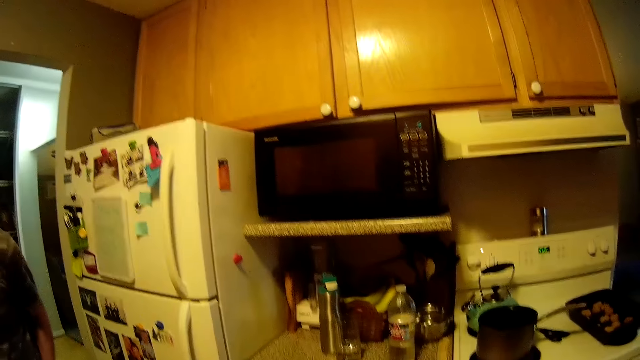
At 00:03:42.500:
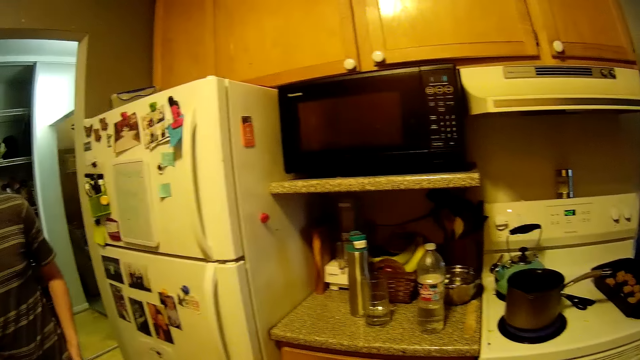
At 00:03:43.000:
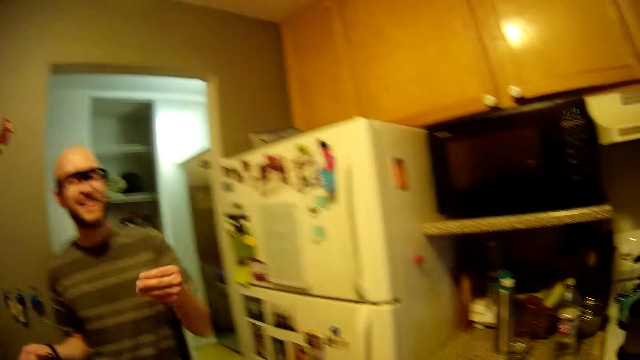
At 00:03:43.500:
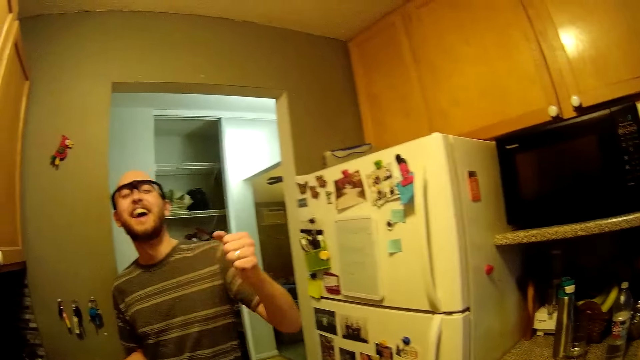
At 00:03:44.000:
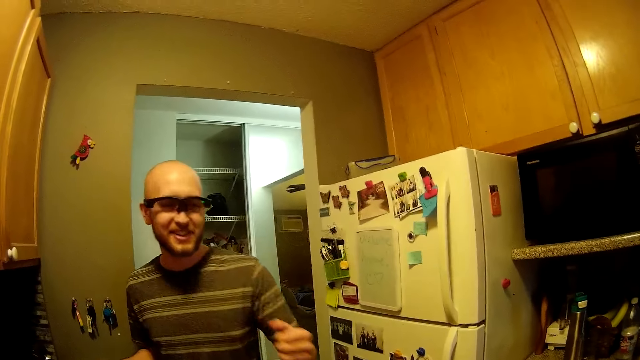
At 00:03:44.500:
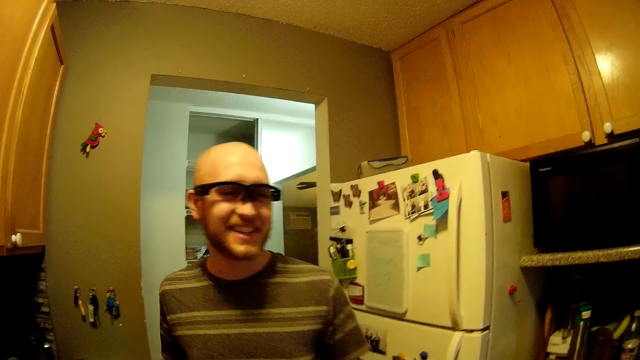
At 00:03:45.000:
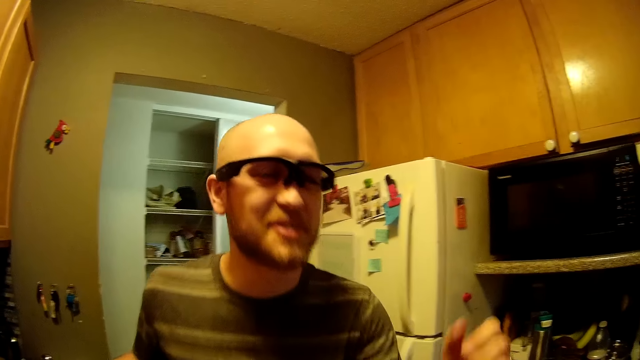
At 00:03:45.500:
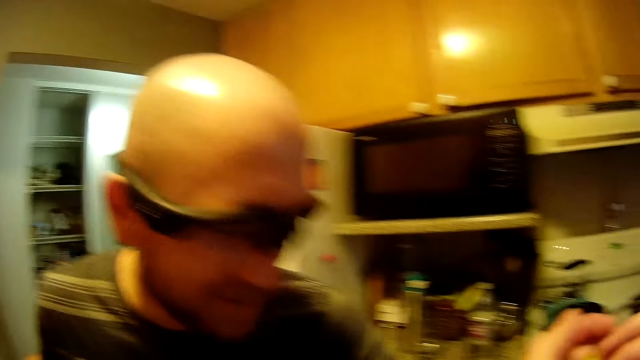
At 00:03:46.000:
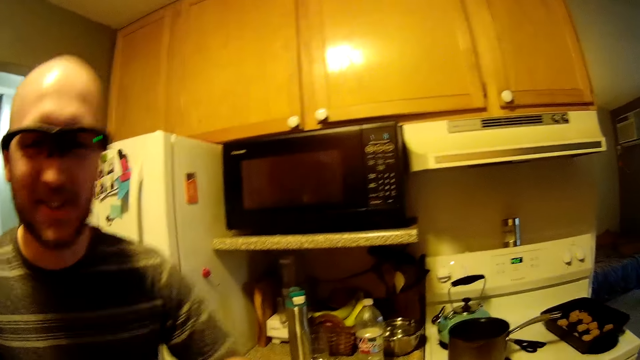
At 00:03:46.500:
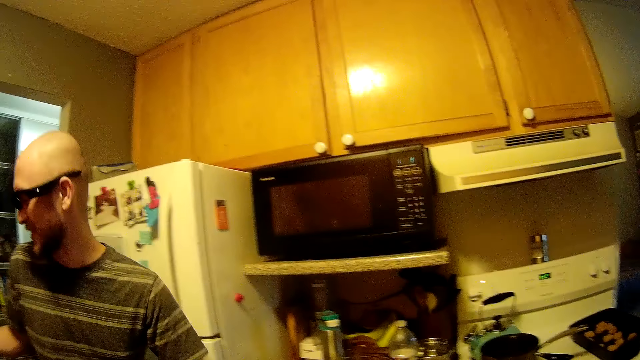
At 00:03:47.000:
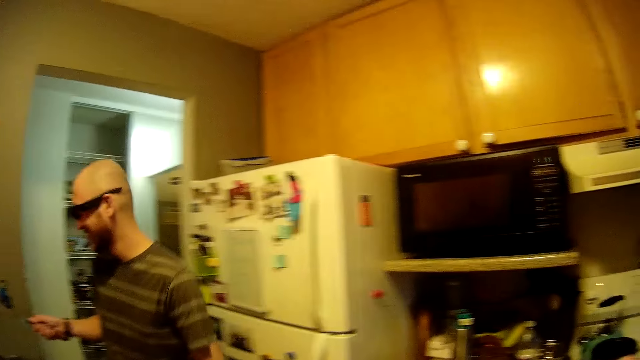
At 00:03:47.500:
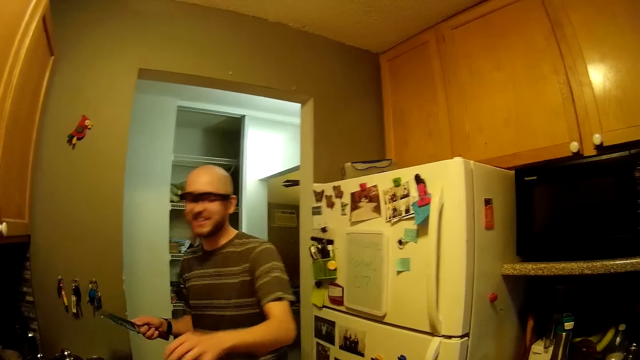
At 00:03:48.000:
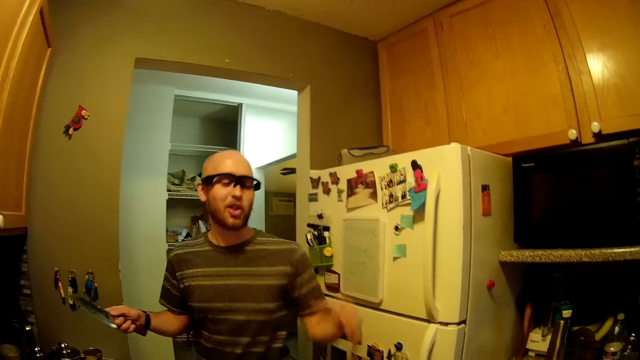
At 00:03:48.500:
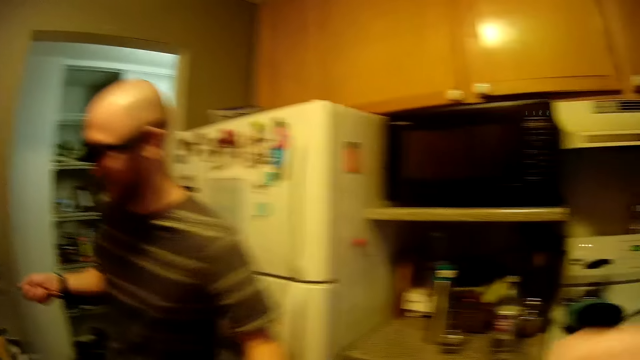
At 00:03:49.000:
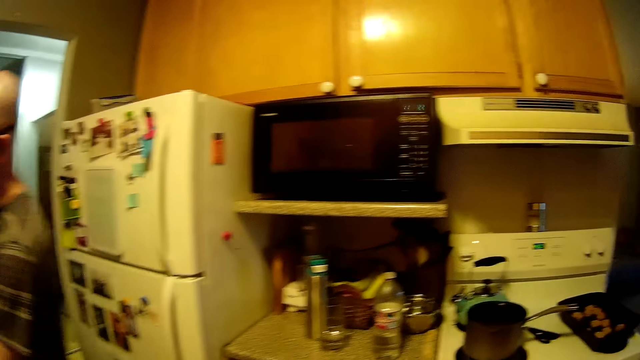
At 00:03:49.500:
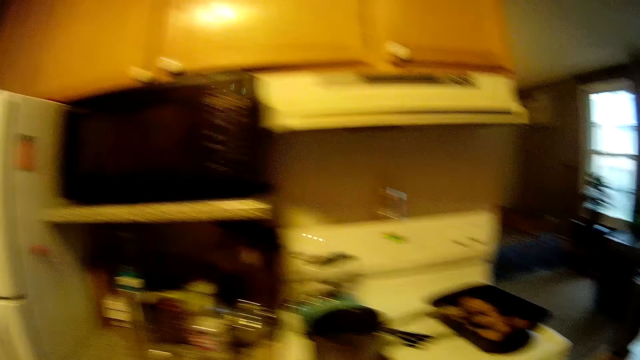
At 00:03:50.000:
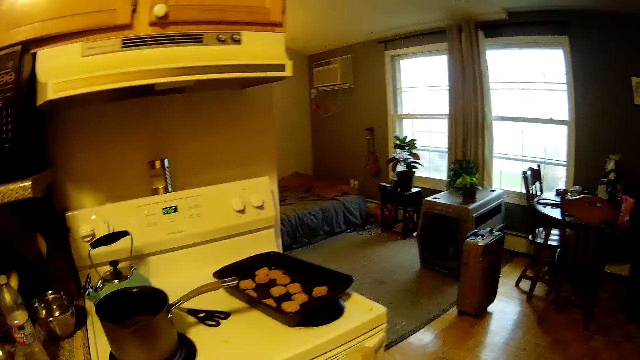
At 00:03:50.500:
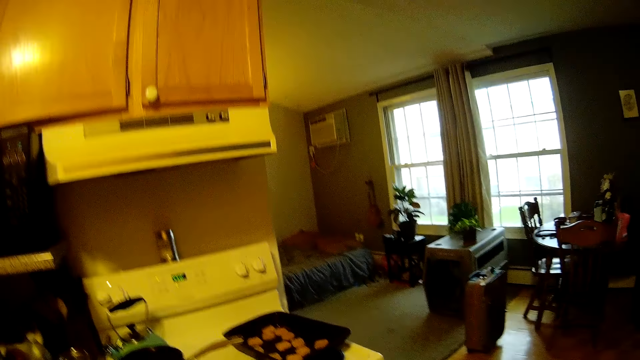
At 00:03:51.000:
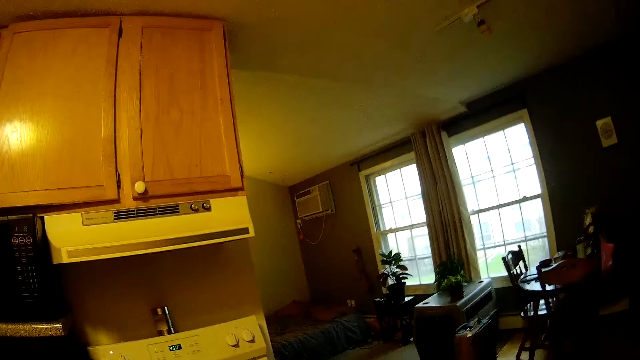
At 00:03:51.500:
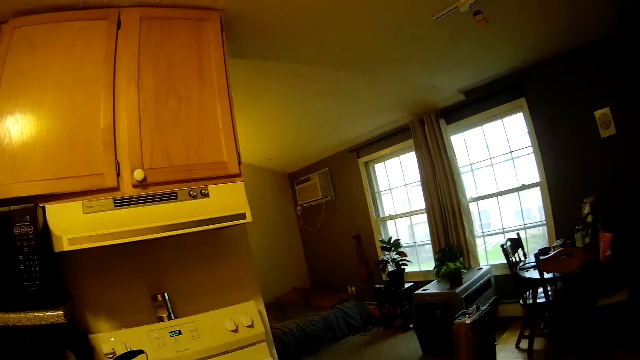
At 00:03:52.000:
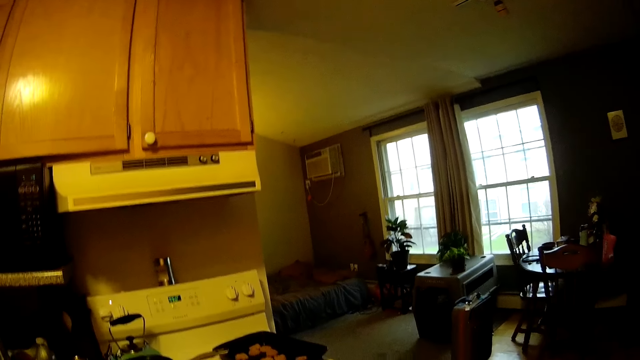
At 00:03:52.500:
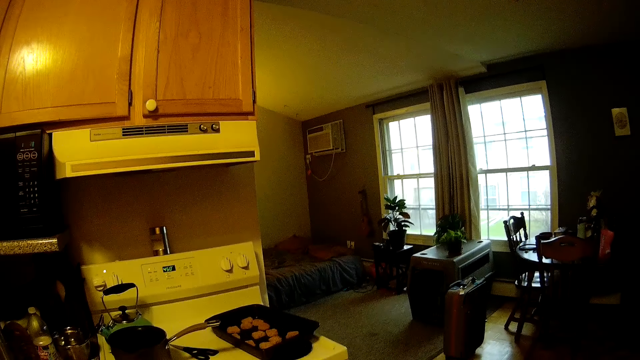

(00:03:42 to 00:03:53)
A man talks. The camera wearer looks around.

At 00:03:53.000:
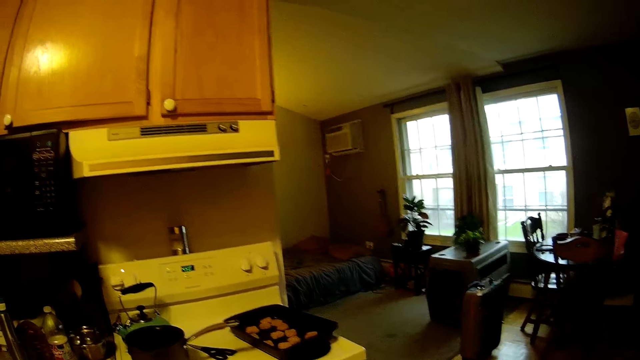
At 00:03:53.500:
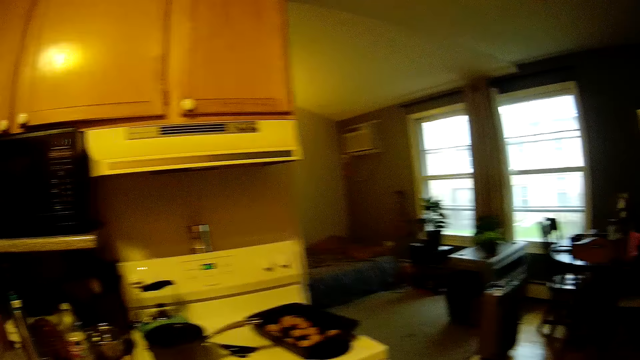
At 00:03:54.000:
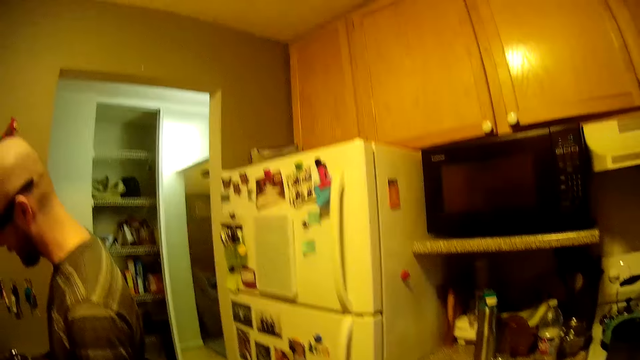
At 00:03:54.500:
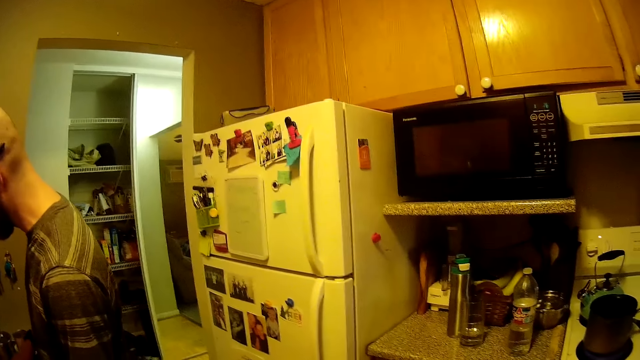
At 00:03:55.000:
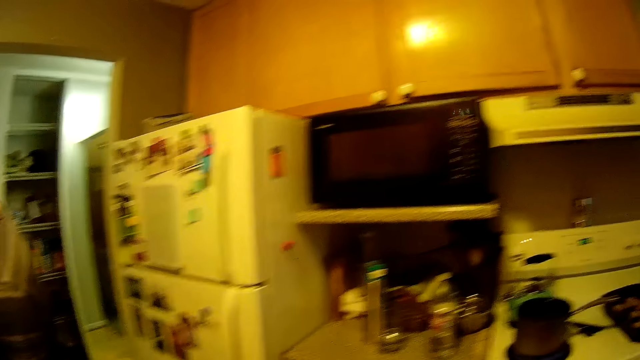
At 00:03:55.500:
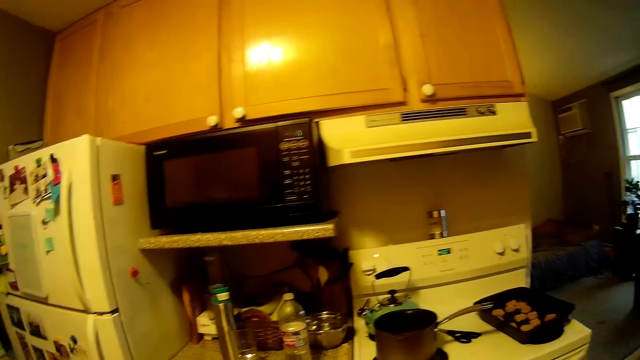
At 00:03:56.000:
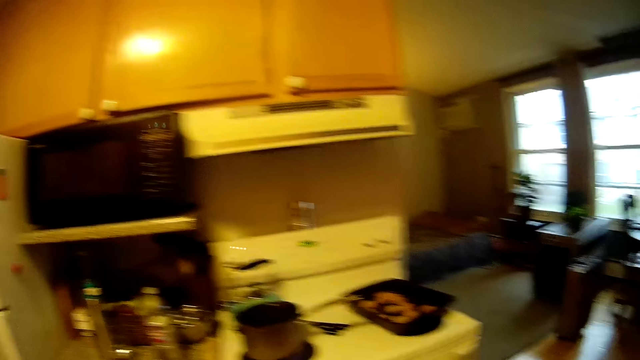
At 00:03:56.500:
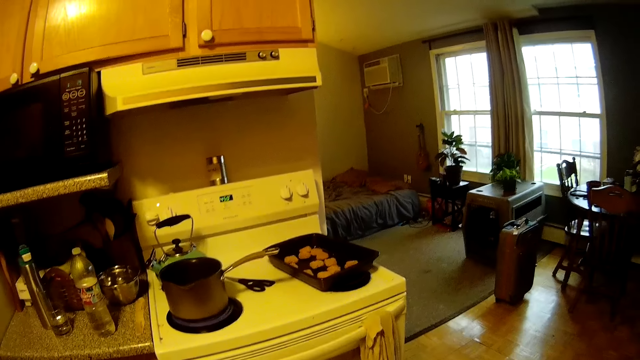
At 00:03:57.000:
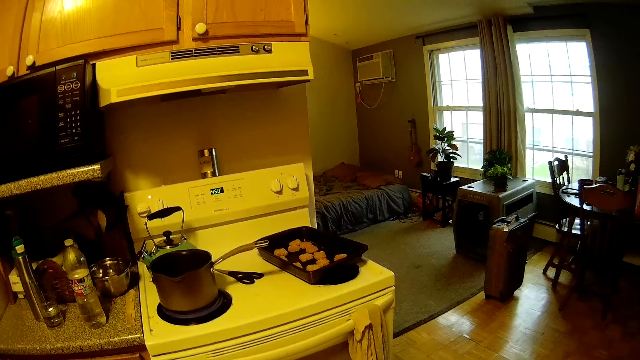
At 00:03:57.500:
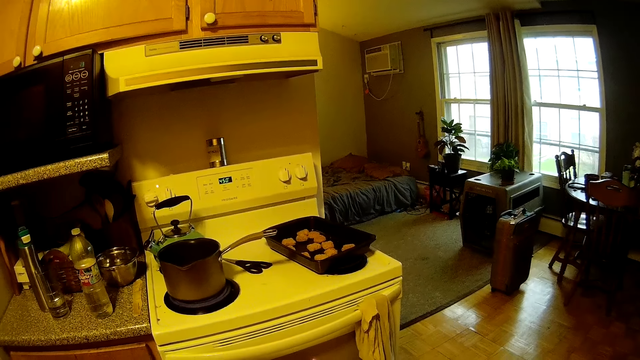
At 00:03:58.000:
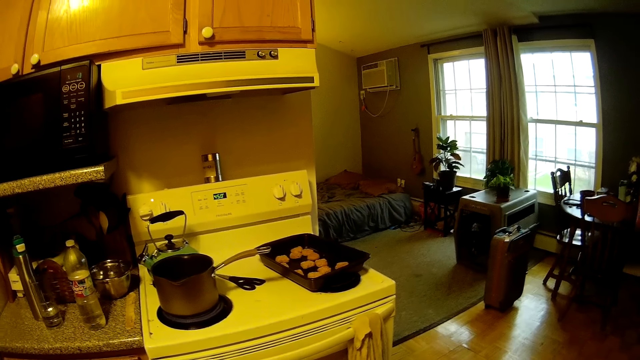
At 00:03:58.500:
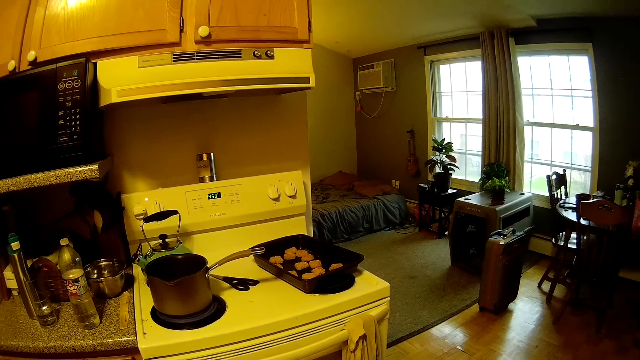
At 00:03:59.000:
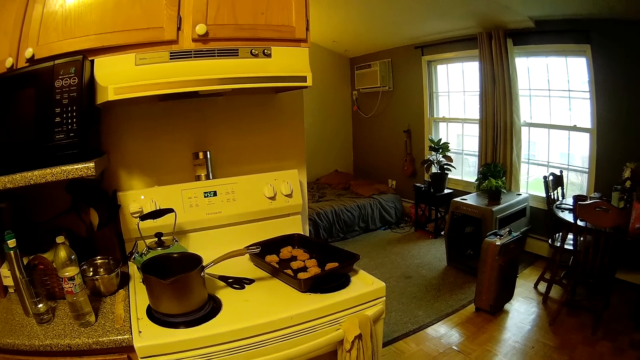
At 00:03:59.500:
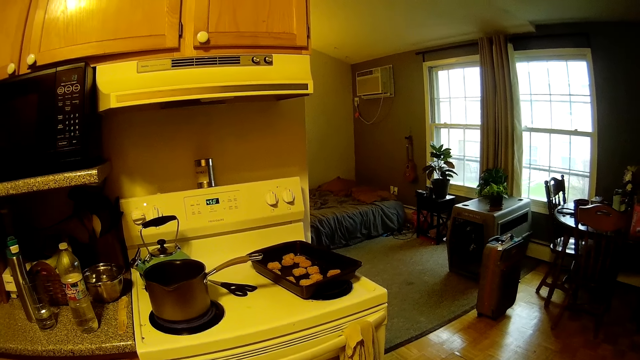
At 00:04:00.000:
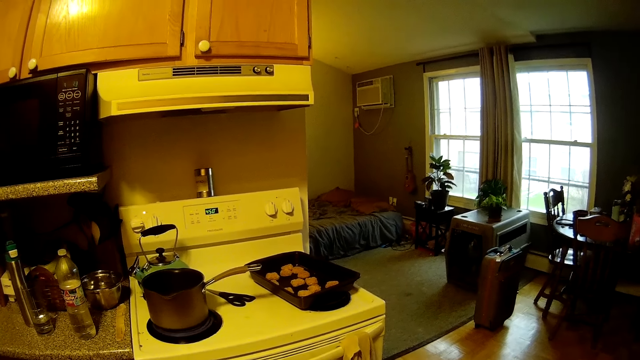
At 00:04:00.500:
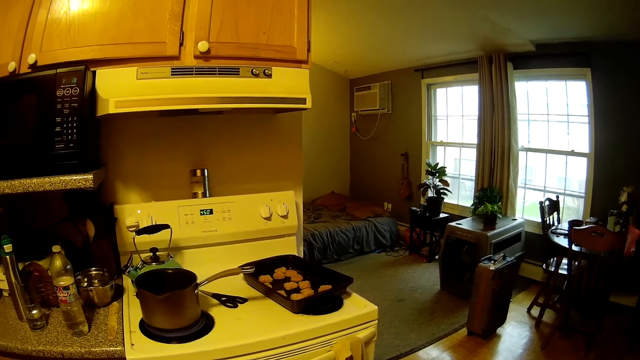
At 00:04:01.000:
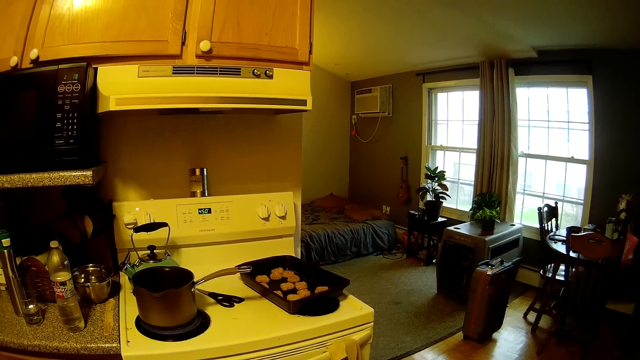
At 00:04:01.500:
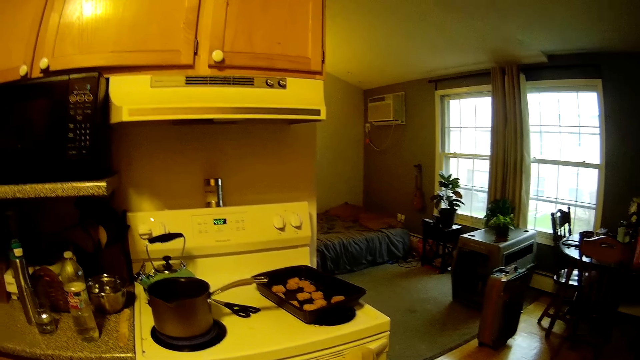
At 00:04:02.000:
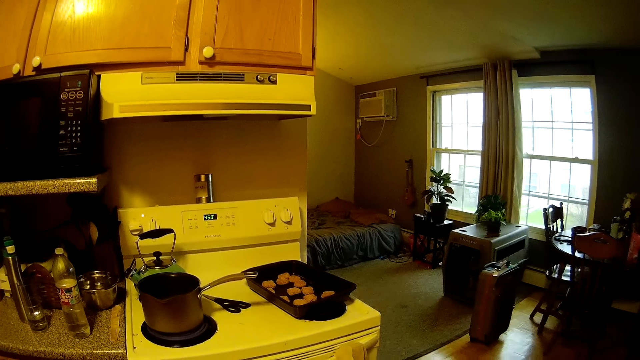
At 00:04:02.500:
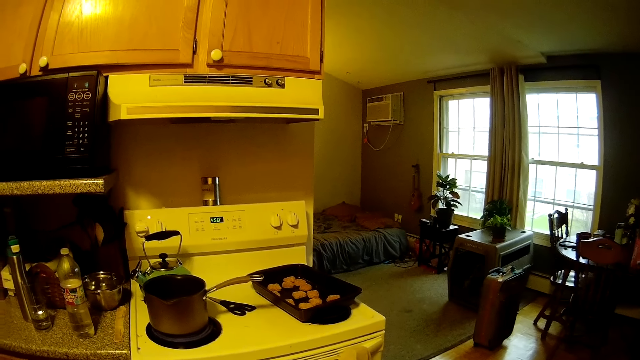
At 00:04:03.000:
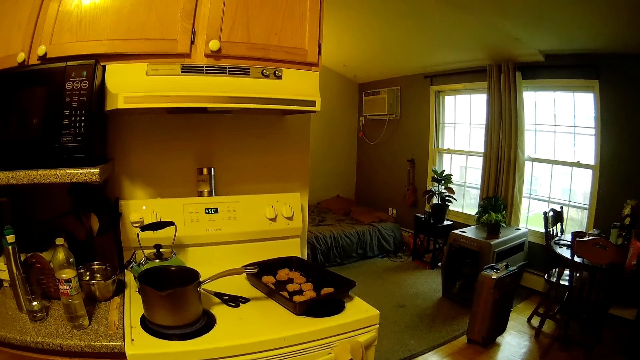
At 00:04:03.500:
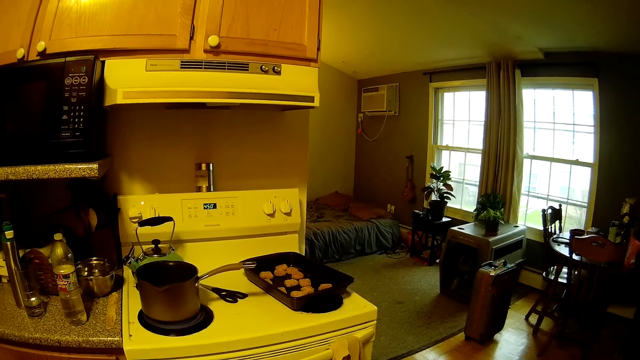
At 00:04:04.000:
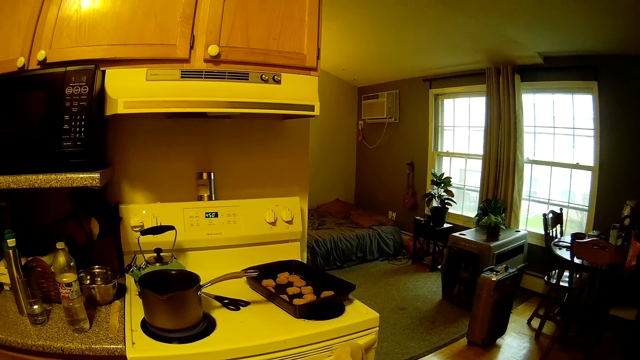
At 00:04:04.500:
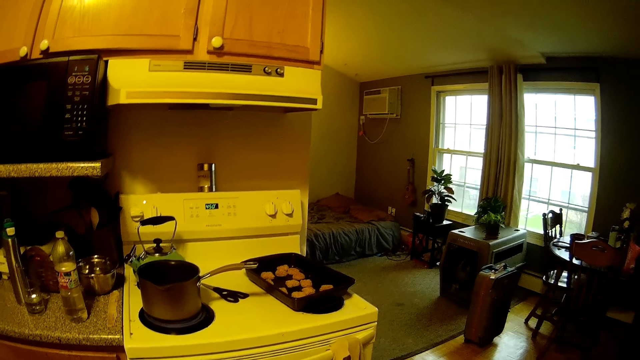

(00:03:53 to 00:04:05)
A man slices the potatoes. The camera wearer looks around.
